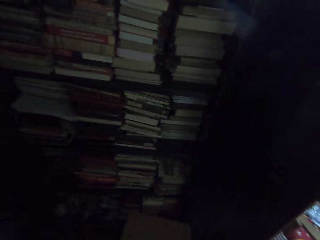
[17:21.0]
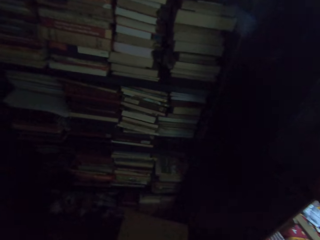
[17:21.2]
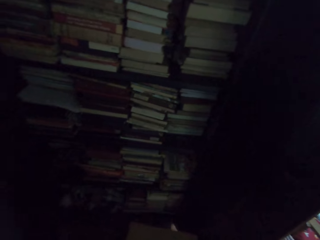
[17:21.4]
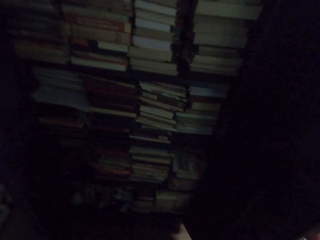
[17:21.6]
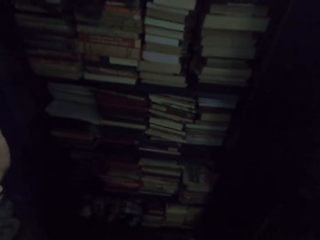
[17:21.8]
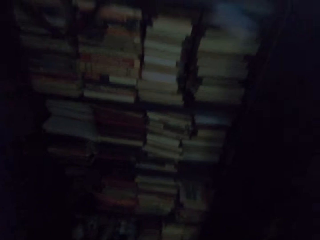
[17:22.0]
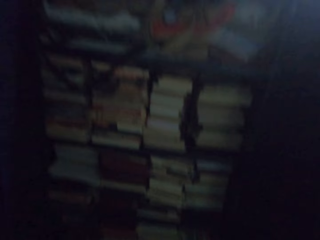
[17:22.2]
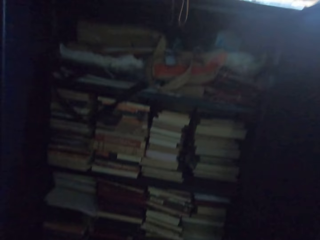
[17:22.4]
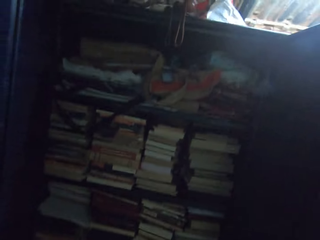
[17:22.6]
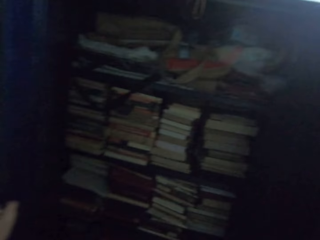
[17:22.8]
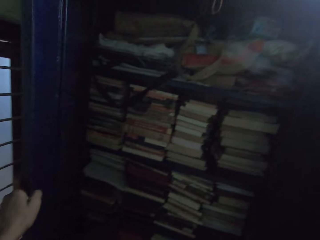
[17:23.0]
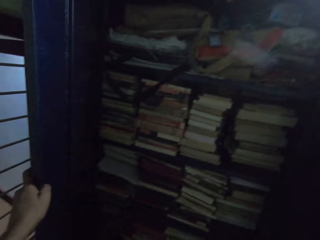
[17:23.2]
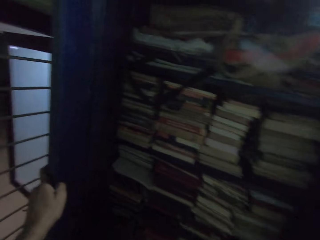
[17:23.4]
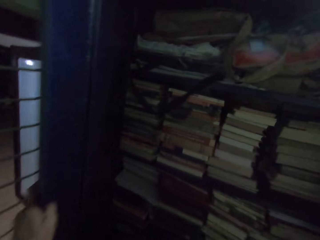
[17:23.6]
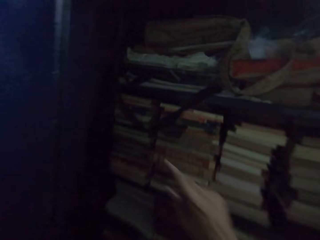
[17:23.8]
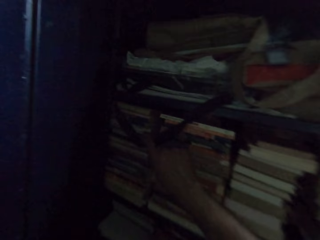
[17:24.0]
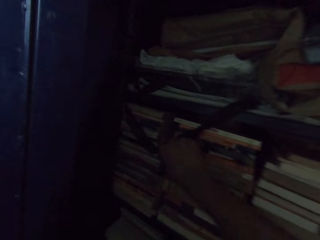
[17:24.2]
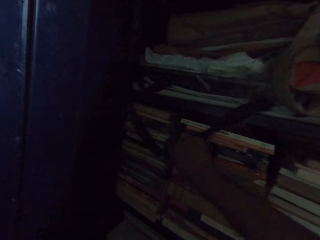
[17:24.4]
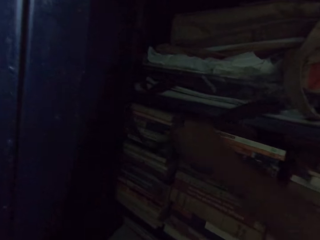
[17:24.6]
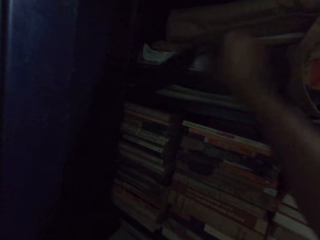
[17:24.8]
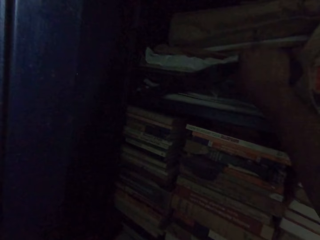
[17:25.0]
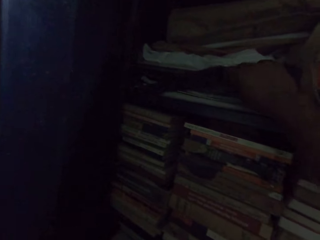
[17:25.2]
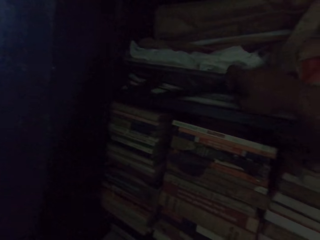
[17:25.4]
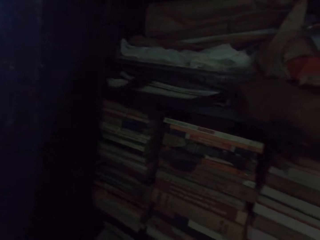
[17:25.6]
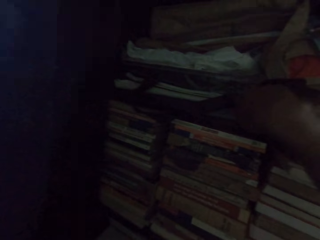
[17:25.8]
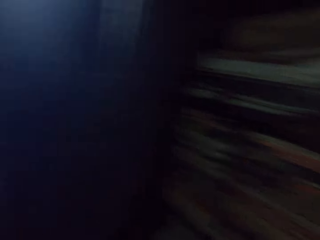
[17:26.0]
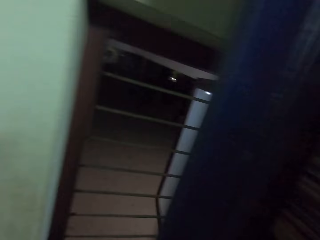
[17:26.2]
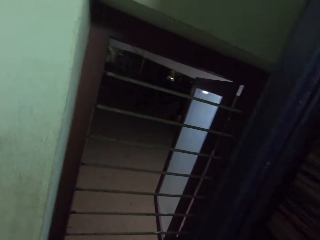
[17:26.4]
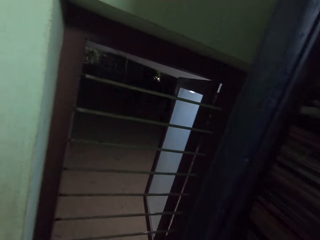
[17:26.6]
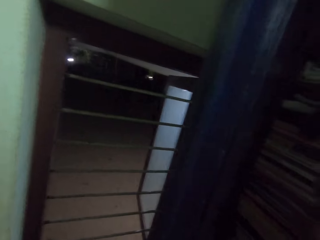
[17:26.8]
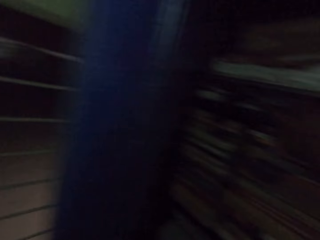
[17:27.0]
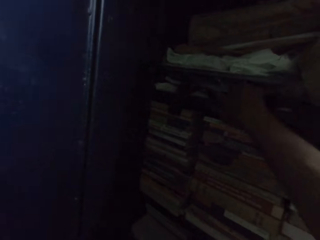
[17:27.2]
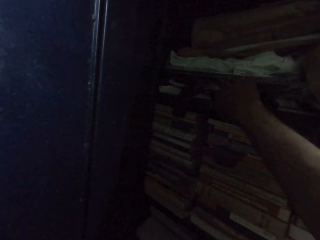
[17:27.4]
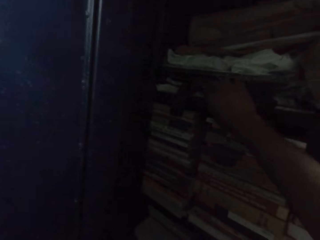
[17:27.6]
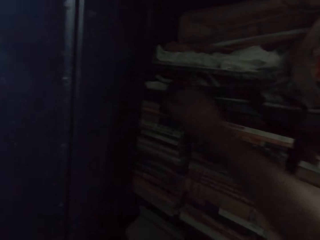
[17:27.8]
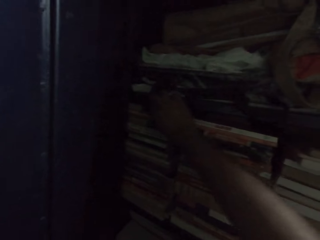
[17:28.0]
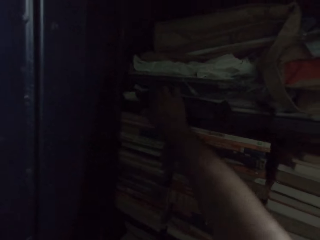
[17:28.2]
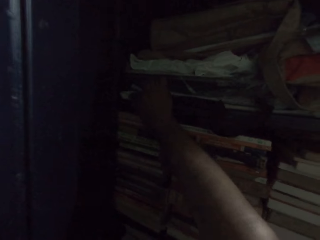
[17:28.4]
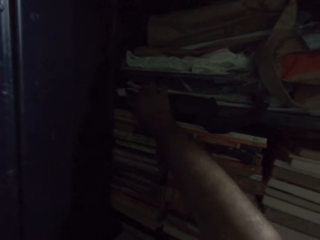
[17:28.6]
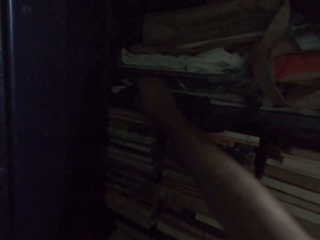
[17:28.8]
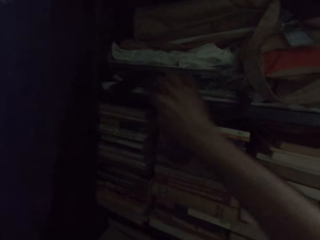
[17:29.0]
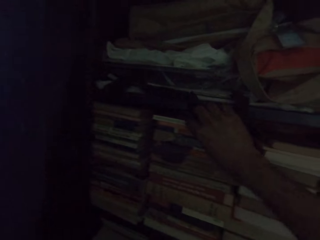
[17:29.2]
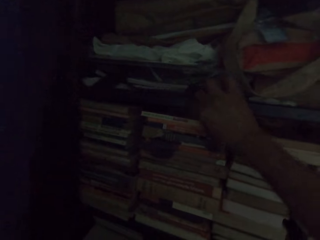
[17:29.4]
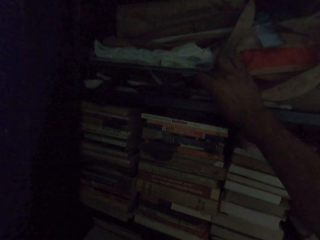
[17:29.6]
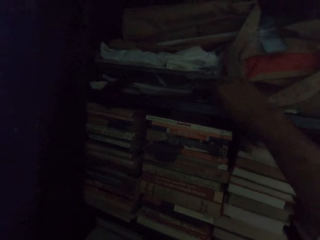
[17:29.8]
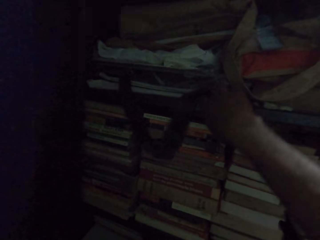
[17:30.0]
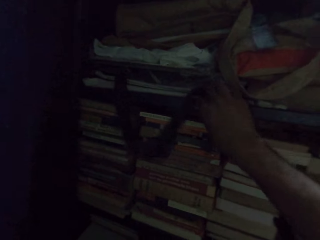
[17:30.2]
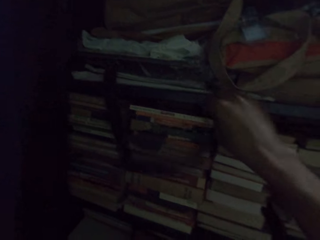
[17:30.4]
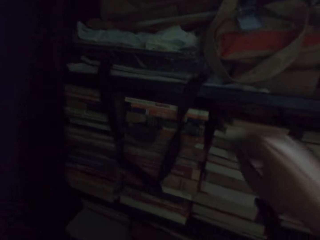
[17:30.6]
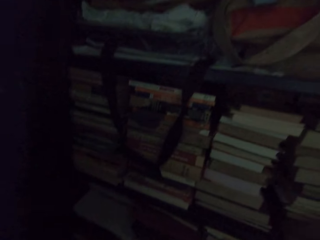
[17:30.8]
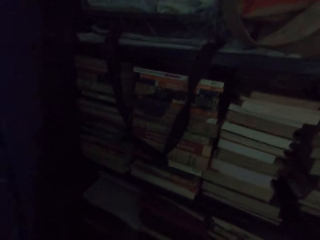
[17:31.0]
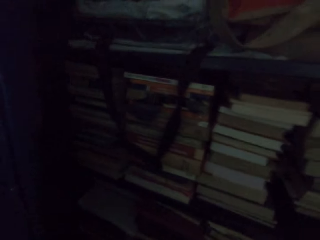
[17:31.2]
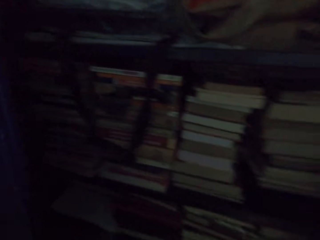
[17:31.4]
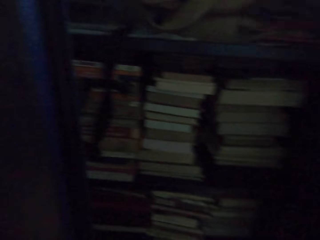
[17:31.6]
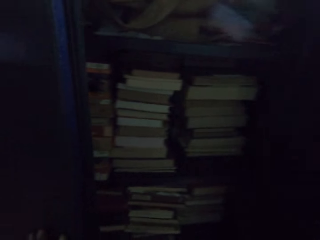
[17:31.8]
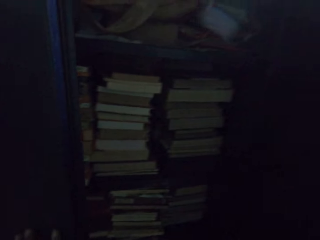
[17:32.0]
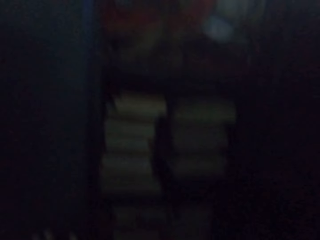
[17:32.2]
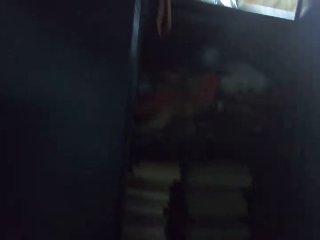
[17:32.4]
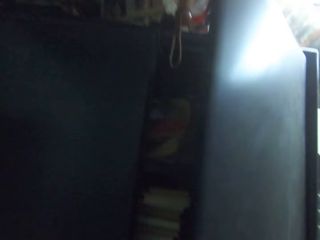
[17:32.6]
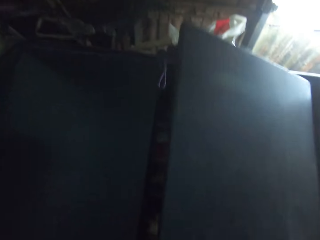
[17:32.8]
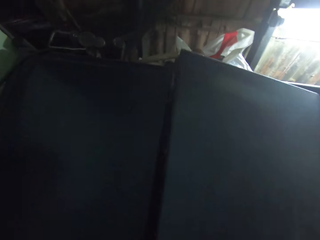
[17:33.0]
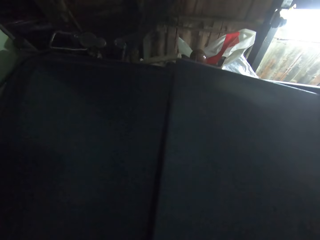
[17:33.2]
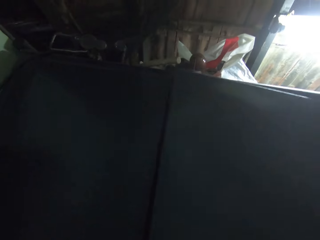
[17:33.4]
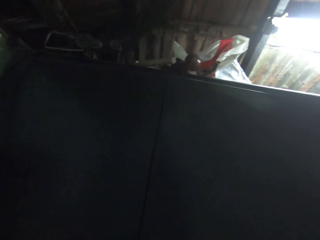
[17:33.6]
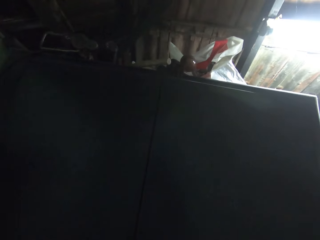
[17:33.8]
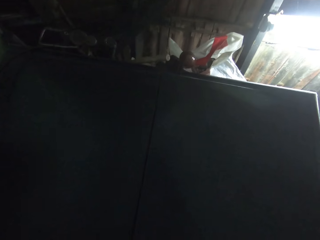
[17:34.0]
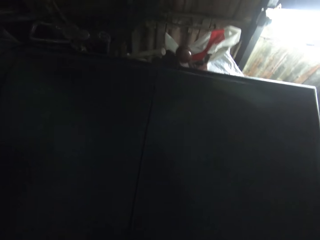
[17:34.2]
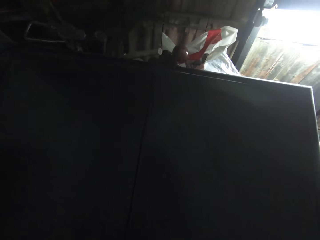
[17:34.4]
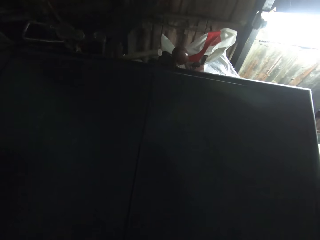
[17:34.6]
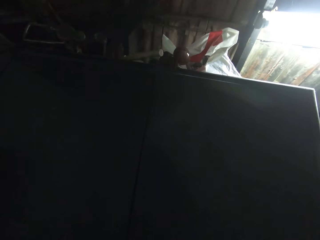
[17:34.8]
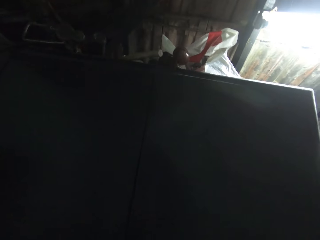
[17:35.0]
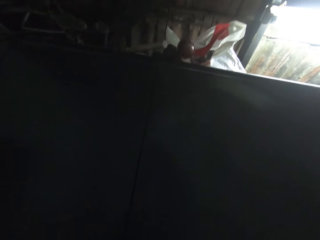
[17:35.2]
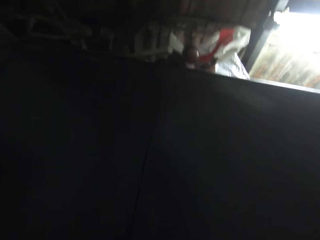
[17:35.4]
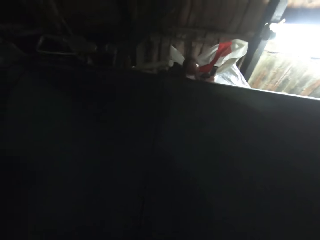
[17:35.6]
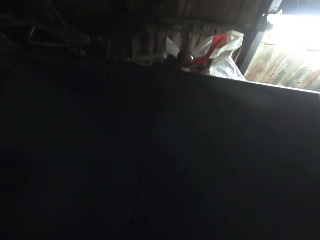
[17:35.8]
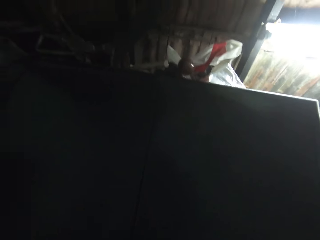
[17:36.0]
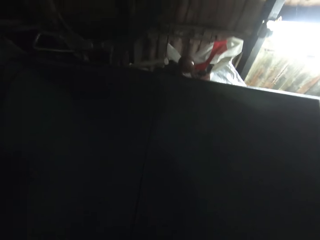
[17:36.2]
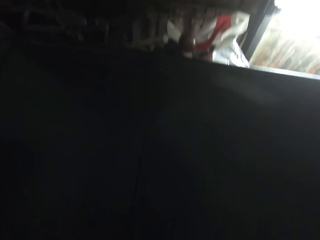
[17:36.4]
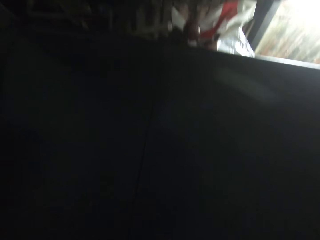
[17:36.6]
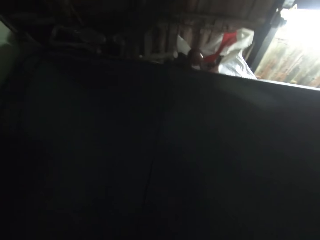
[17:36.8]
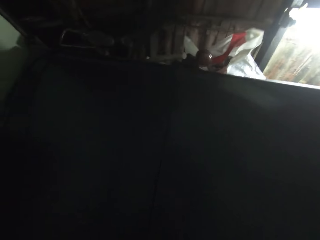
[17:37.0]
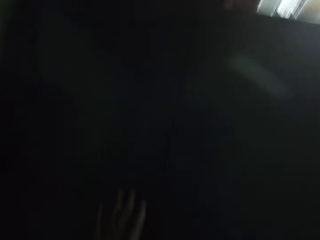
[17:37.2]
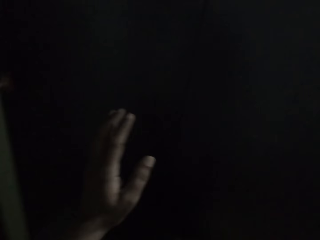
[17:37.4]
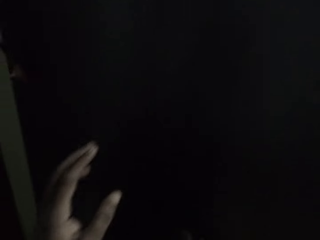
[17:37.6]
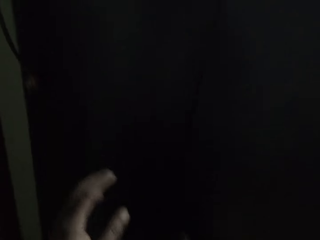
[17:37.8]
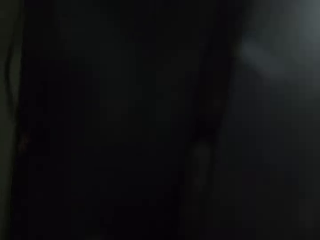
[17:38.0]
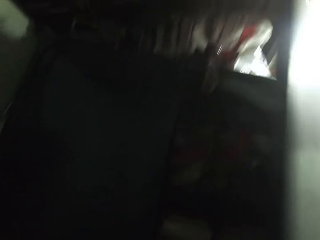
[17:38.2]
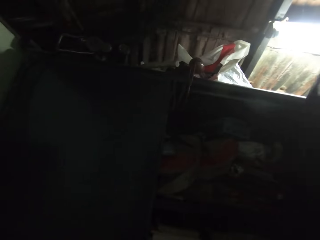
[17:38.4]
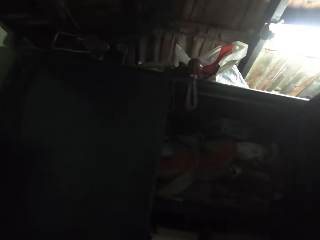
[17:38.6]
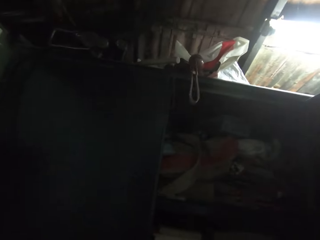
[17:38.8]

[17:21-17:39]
The camera wearer touches the bag belt. They close the drawer door. They open the door.
